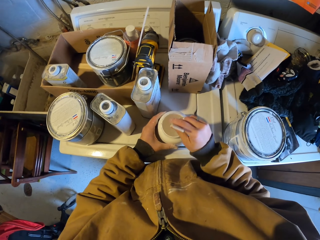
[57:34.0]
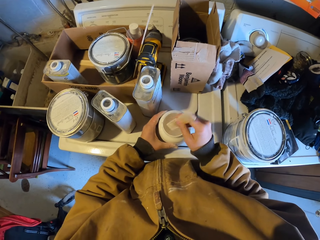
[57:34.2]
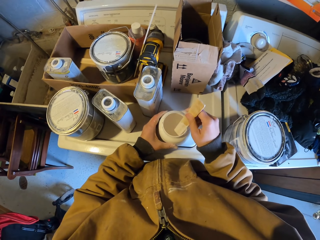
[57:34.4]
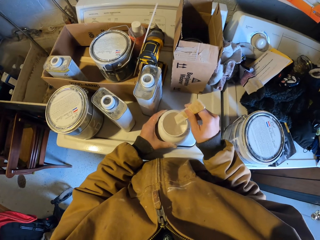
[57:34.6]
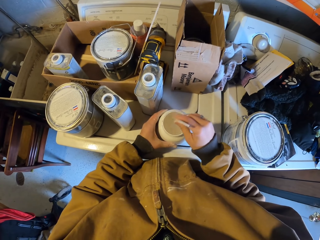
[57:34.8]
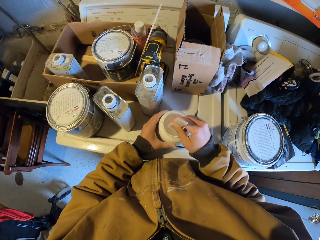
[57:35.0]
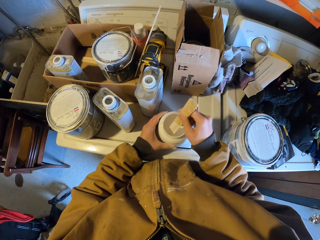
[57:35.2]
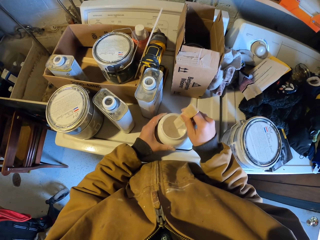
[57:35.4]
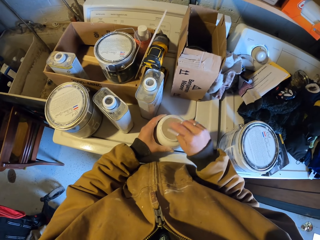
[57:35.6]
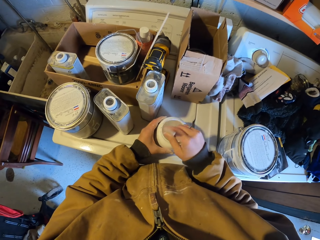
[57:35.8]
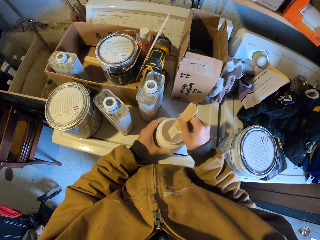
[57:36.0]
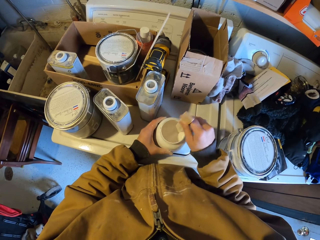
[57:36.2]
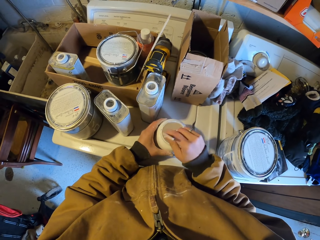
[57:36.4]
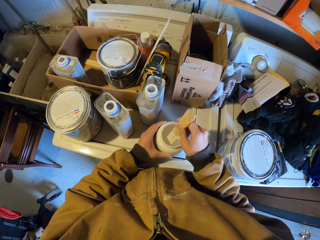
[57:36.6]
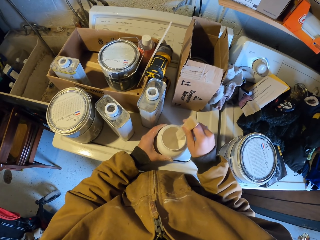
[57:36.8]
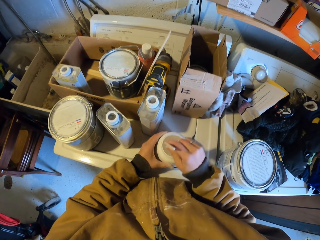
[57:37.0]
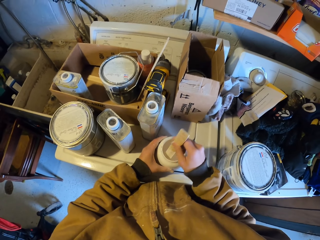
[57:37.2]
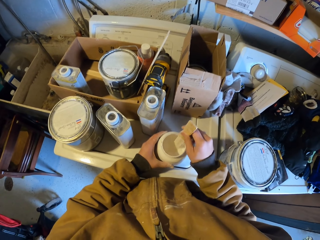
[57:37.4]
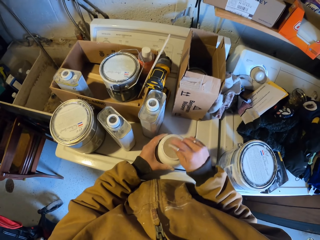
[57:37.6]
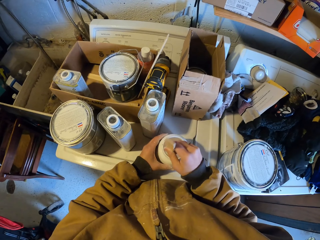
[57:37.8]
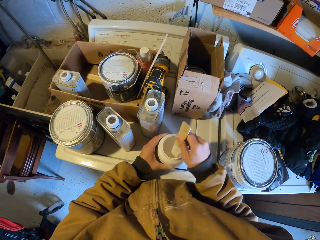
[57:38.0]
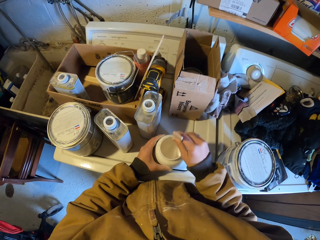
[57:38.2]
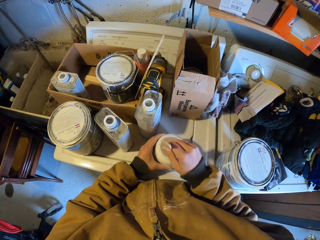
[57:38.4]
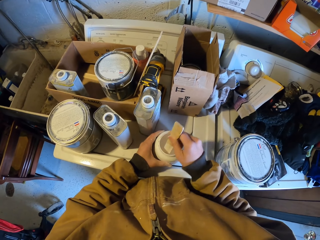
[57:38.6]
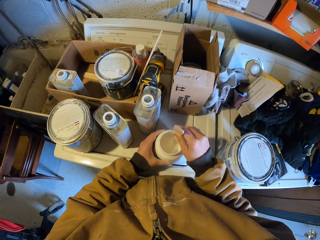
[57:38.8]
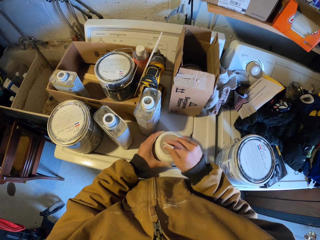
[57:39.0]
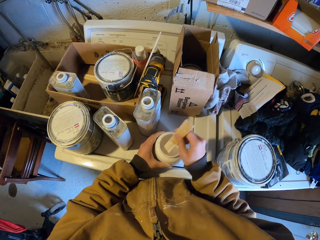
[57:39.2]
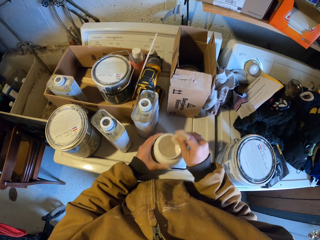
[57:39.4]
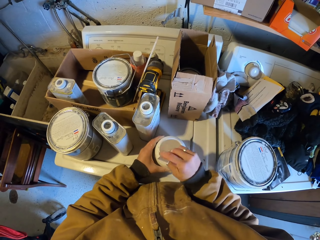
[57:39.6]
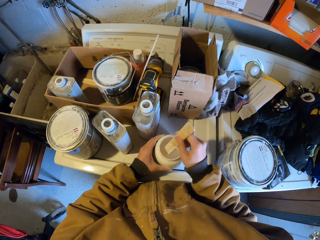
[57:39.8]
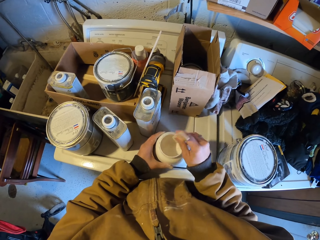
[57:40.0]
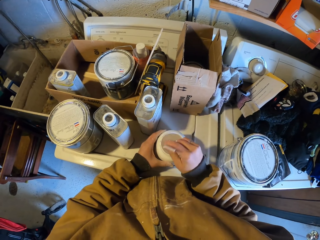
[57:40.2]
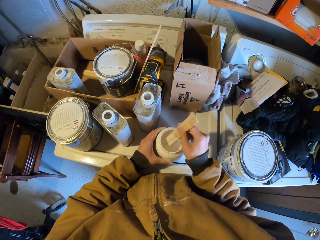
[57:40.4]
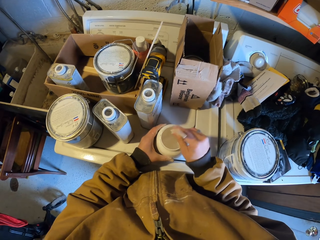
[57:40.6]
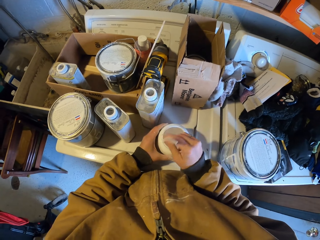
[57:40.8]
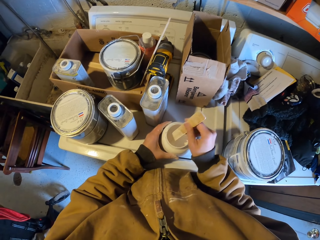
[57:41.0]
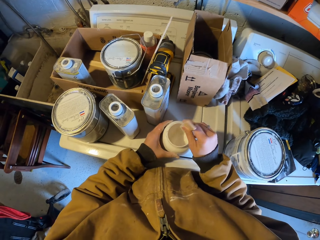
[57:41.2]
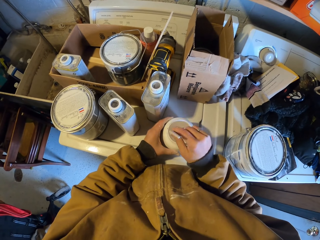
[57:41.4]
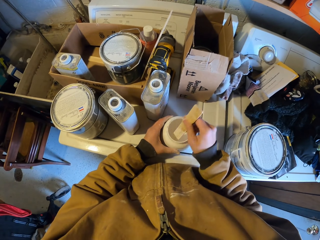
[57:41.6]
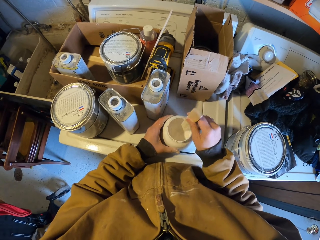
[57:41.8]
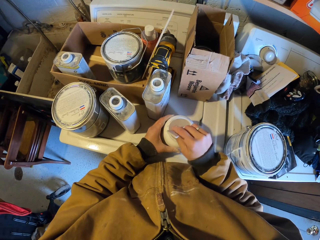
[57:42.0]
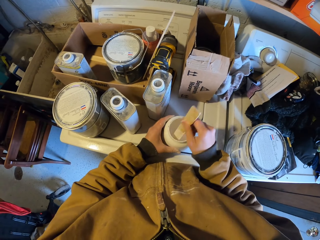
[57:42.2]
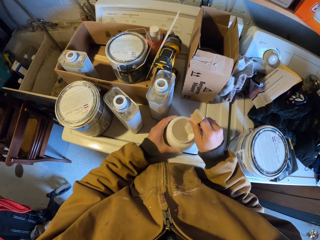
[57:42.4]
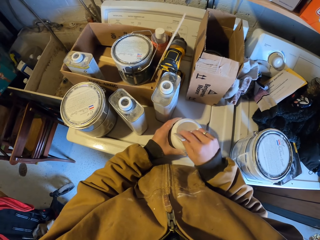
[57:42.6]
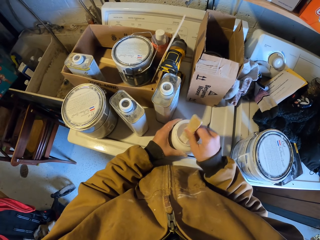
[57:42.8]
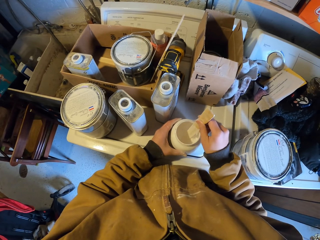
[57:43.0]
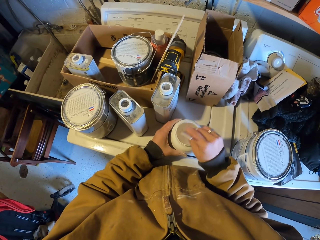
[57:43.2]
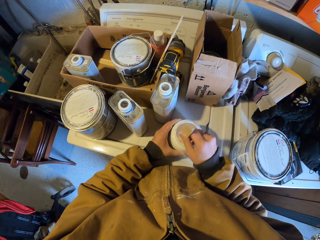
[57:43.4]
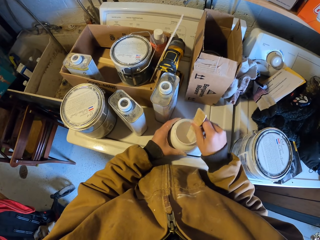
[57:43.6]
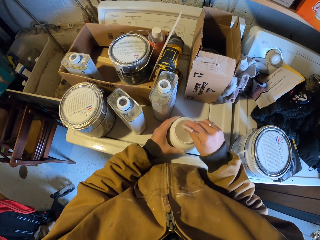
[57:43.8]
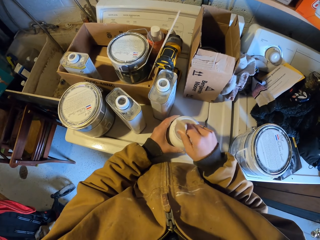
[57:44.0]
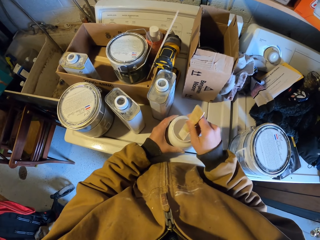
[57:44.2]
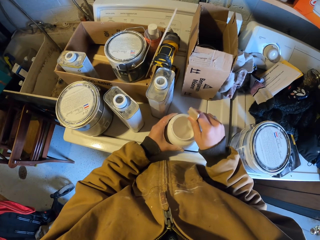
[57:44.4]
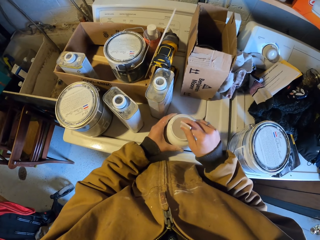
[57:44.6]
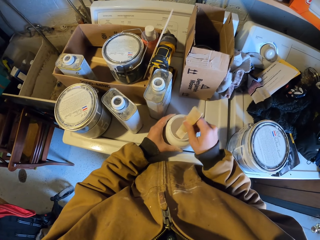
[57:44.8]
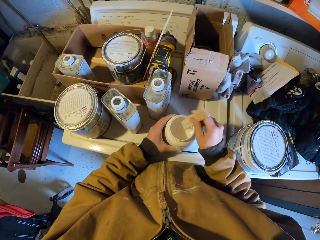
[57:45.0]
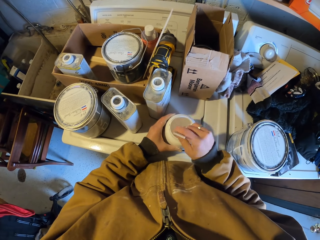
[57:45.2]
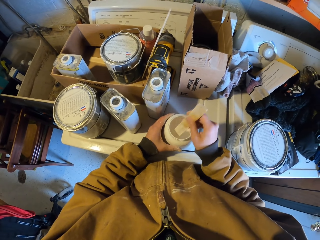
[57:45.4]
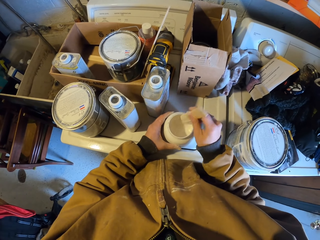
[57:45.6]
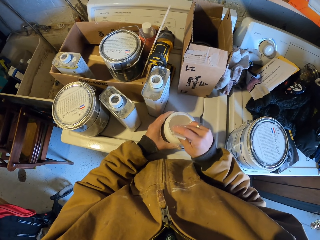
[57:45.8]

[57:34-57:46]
The camera wearer mixes the paint in the container using a stick in his right hand. He holds the container with his left hand.

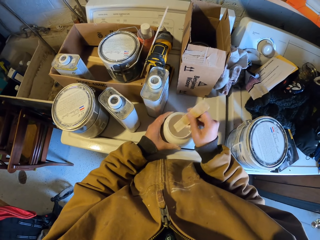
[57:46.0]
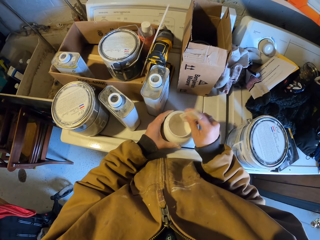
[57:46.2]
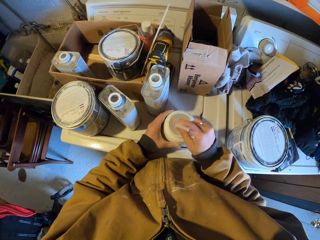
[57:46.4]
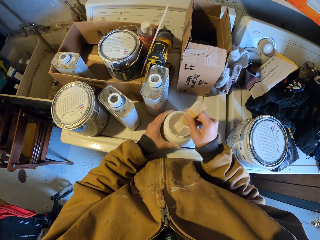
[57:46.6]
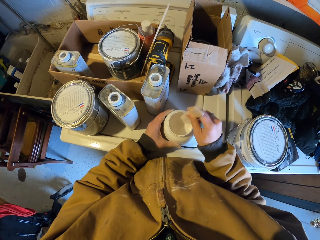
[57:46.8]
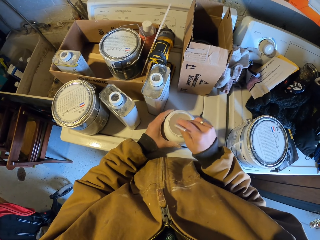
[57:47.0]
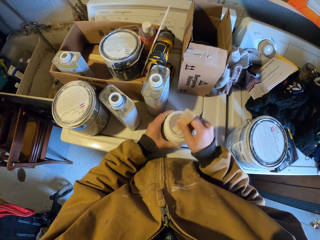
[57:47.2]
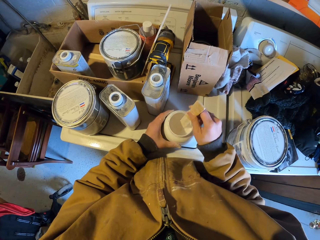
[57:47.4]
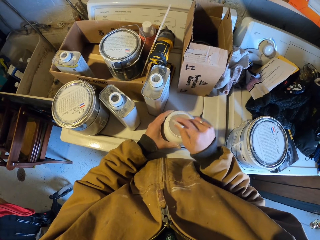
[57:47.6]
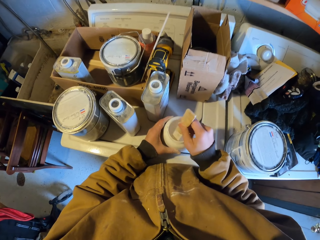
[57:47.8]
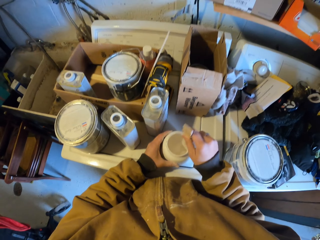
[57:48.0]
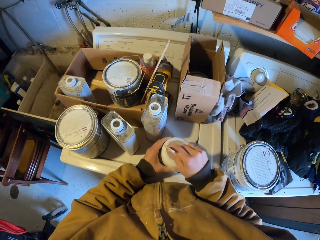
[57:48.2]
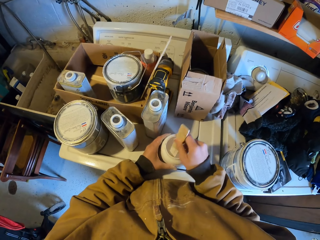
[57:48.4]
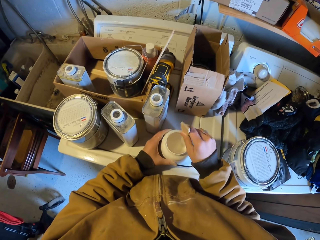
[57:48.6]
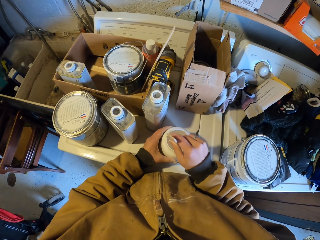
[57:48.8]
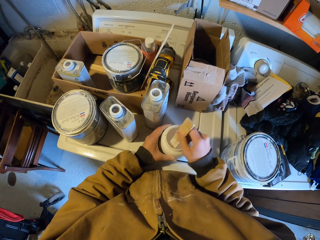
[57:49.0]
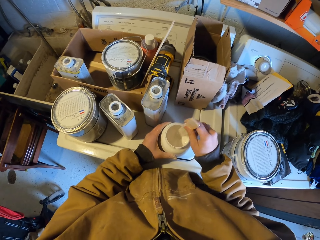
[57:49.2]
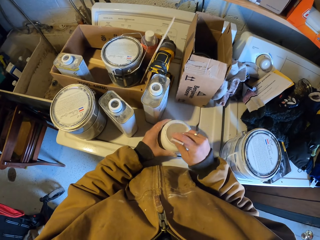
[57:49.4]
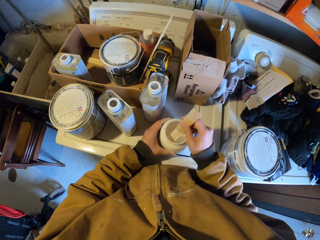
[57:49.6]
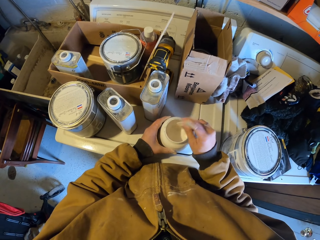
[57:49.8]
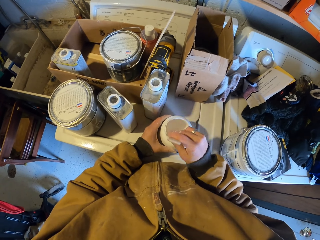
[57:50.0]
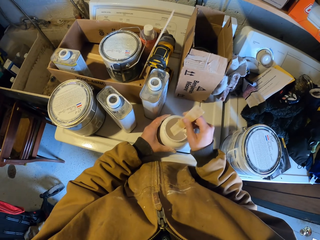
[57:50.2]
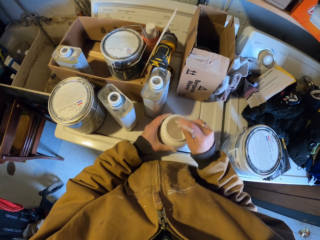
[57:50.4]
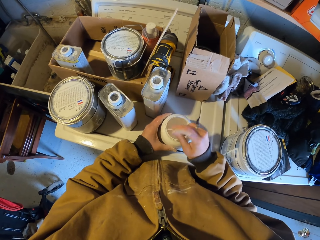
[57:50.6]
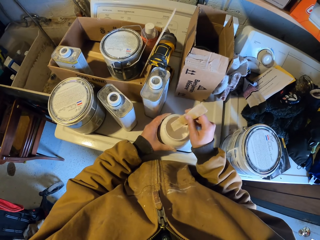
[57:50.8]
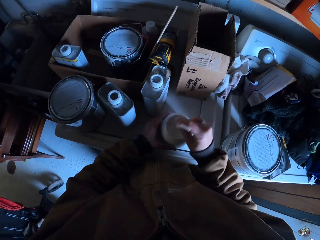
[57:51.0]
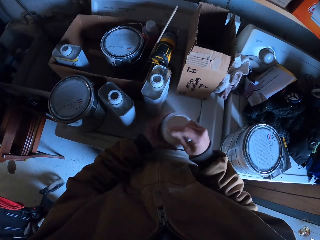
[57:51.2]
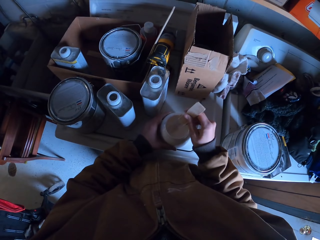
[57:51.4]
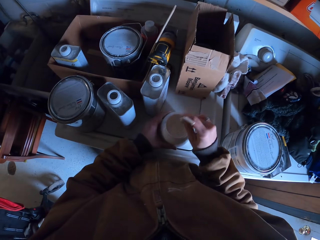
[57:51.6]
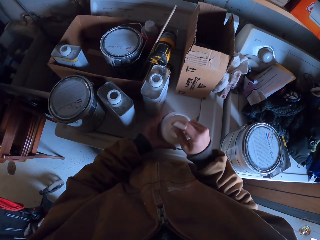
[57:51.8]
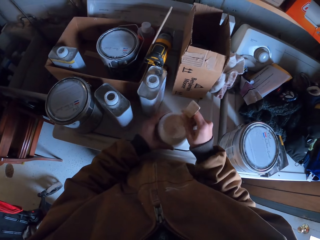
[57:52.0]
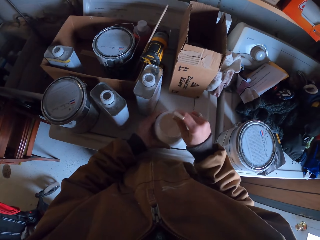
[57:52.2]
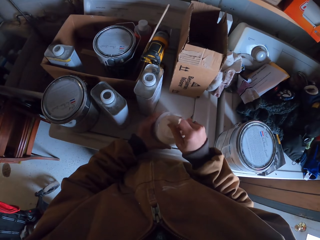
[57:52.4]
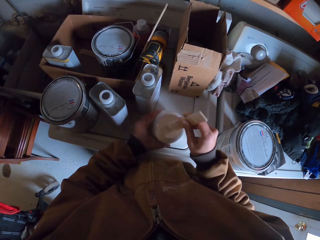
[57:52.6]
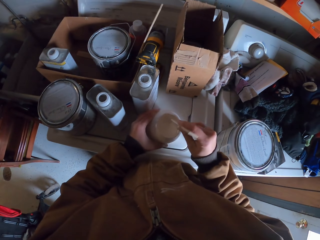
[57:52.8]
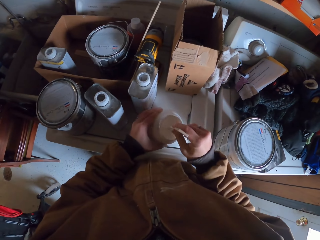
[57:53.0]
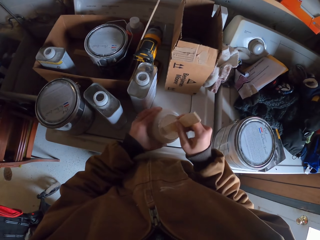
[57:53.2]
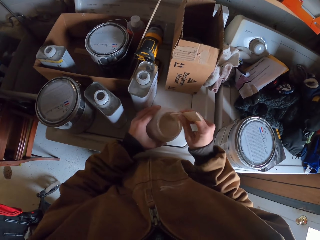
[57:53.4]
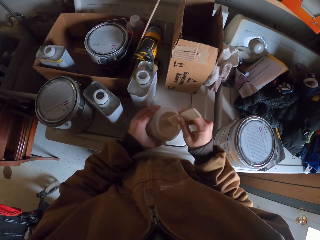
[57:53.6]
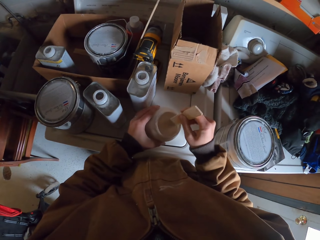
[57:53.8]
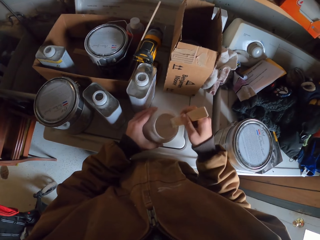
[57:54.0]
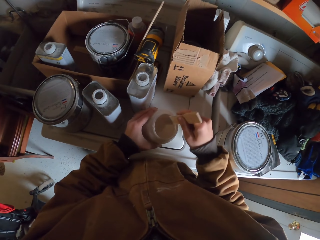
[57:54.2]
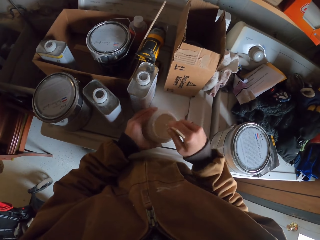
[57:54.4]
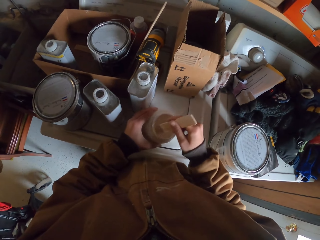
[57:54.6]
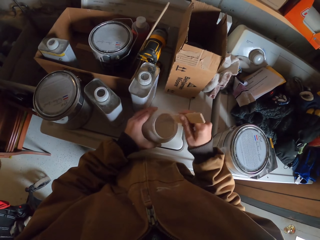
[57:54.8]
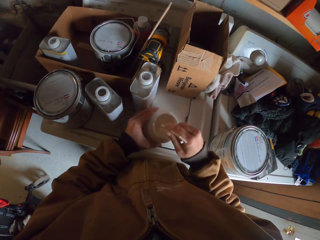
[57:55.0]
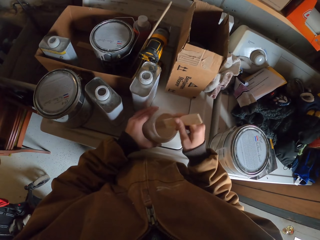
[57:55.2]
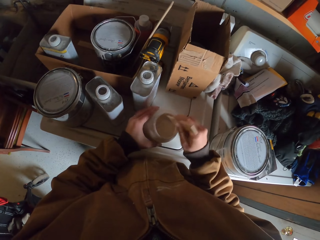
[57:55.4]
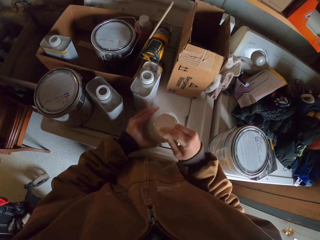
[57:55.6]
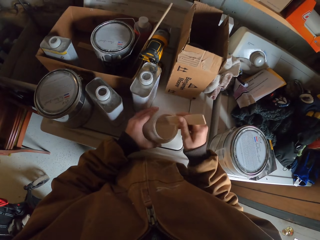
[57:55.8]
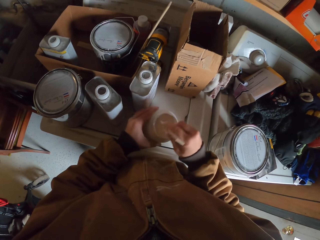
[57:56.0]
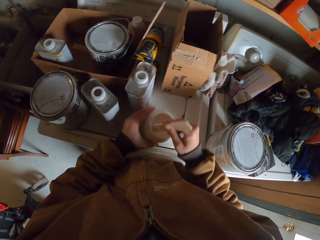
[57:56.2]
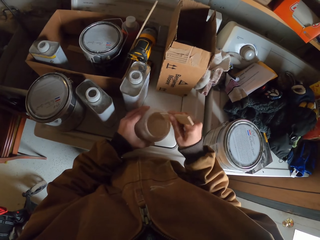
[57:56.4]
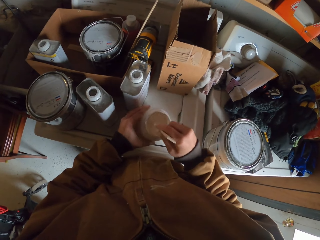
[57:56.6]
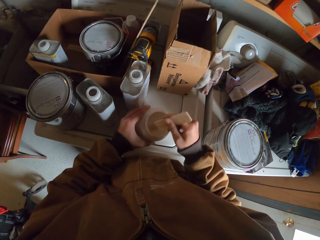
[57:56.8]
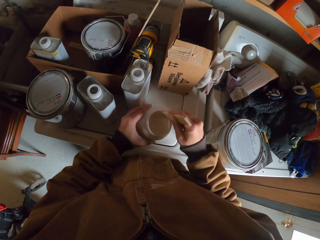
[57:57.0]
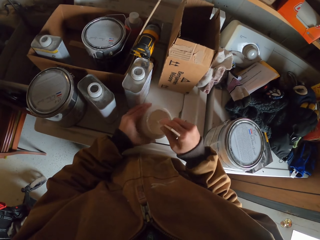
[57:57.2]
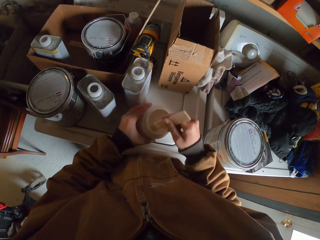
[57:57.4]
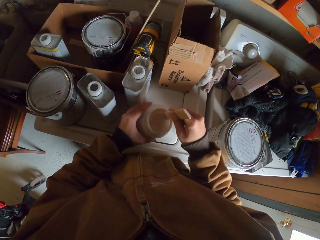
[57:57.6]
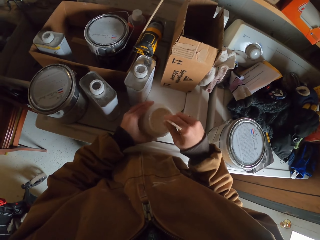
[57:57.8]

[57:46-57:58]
The camera wearer mixes the paint in the container using a stick in his right hand. He holds the container with his left hand.
